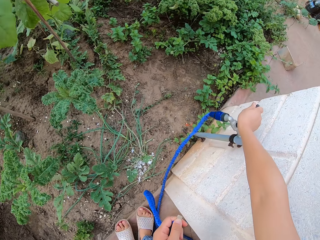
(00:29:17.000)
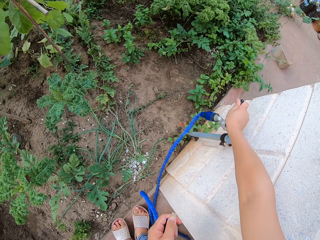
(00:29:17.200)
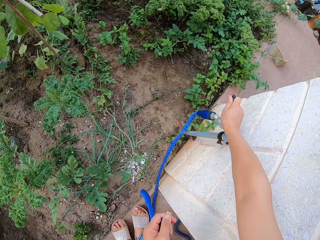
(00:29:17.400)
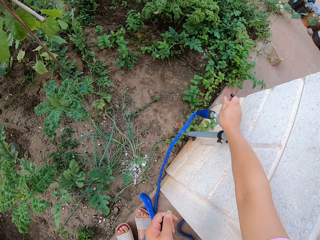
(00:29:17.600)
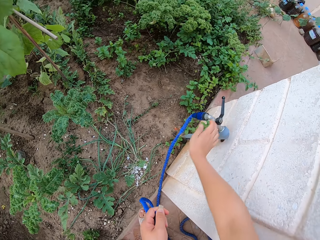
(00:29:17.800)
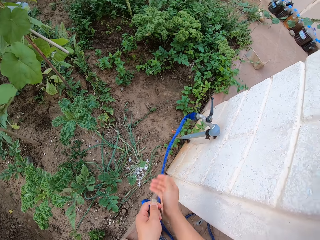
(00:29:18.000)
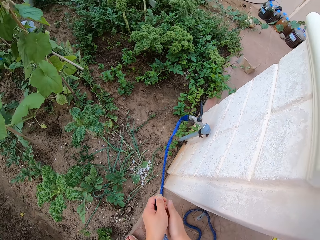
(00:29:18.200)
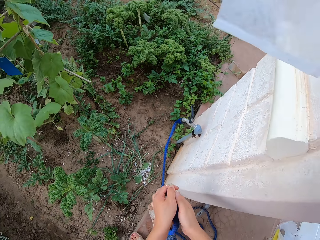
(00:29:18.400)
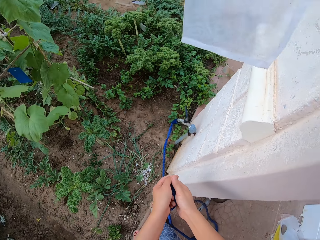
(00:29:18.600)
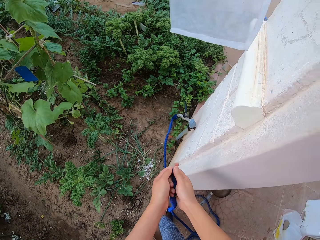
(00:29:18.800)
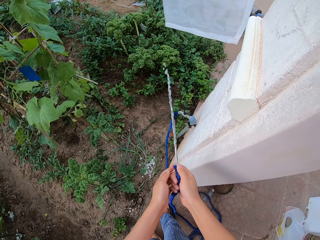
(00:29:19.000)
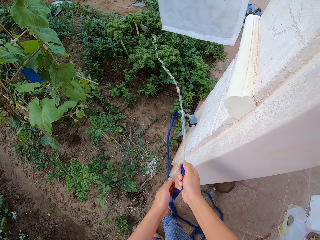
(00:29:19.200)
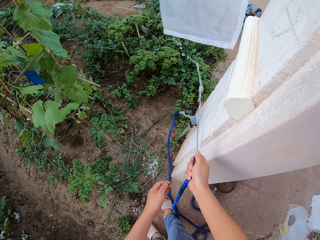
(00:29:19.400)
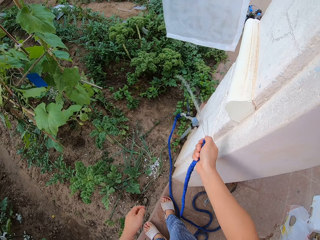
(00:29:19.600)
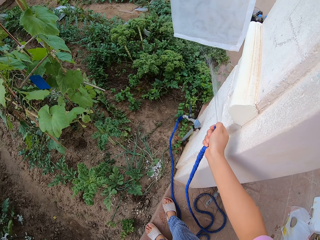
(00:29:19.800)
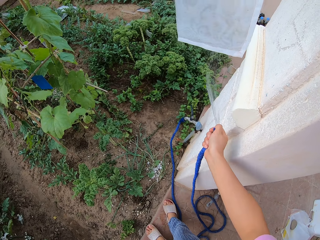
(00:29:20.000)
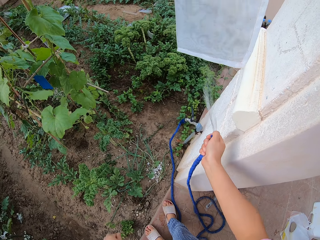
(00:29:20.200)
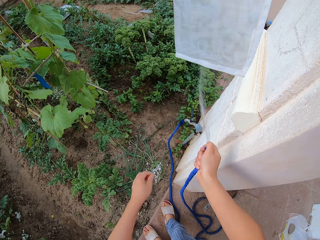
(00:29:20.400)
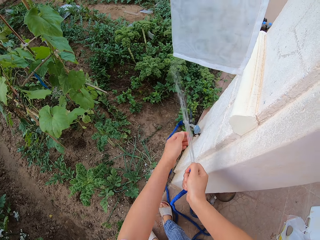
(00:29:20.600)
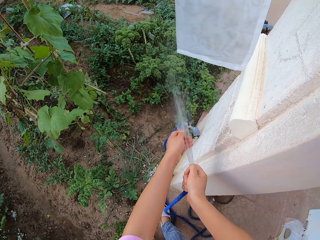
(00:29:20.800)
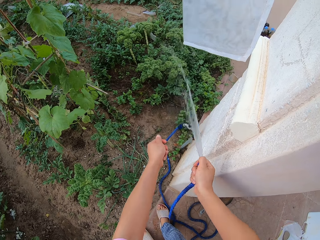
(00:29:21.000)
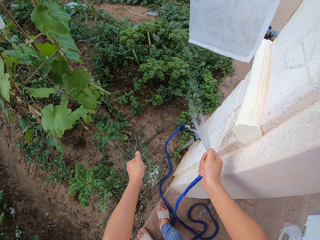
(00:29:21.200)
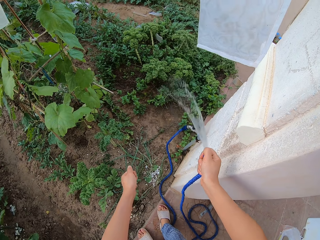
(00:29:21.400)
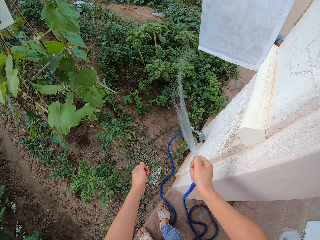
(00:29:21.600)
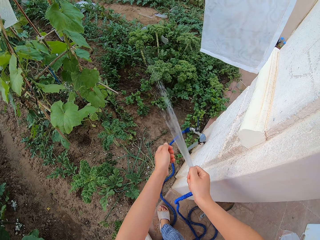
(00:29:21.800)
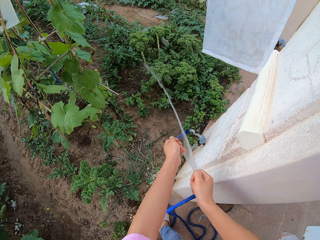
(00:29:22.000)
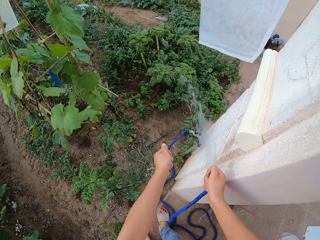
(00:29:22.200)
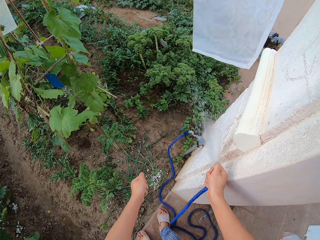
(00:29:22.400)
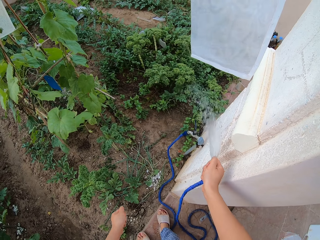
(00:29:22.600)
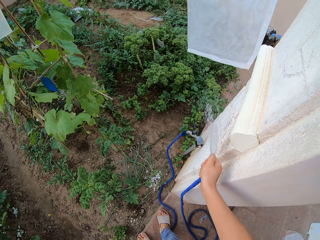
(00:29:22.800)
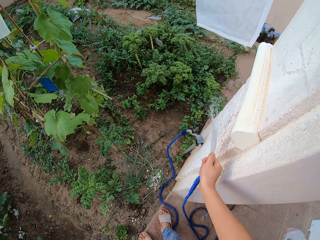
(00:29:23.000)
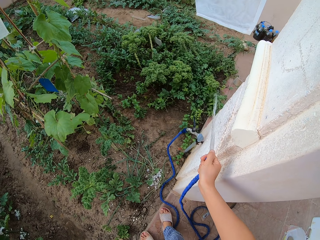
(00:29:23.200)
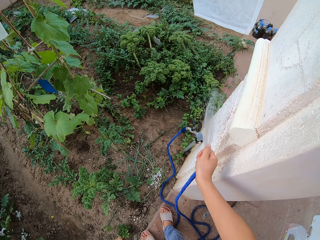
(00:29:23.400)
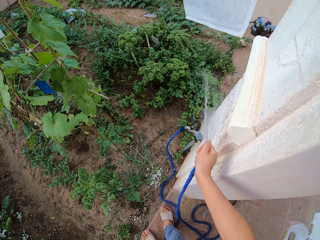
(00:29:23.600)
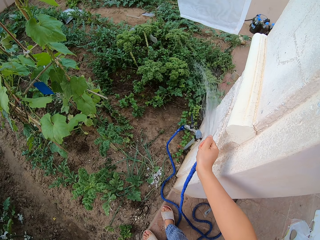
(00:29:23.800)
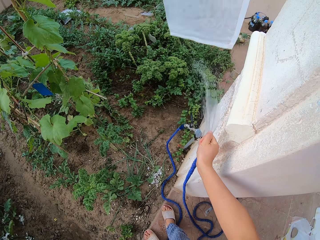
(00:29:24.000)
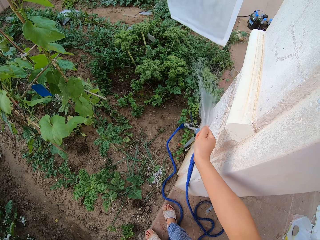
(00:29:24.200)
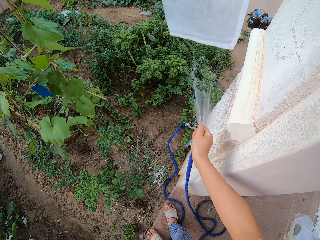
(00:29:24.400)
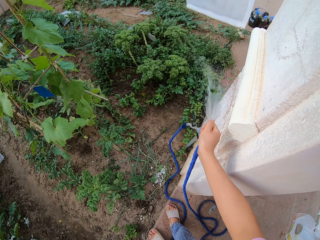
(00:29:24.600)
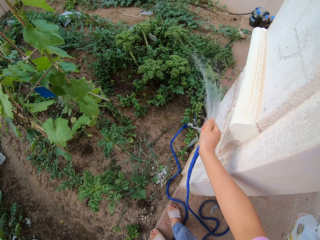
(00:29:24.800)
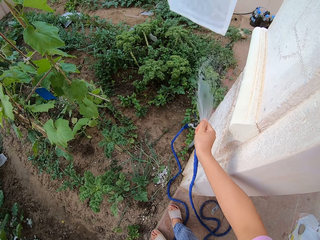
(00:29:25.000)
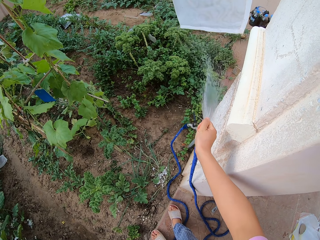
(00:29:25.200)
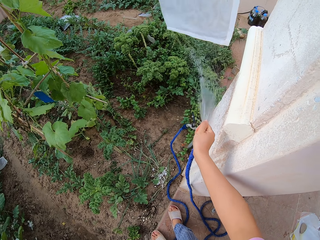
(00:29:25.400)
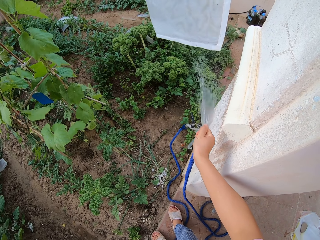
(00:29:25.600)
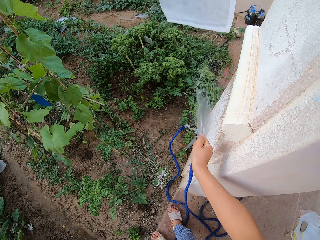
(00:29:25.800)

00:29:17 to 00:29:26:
The camera wearer opens the tap. They water the plant with the hose pipe.

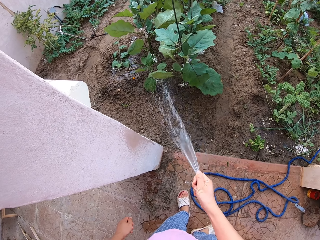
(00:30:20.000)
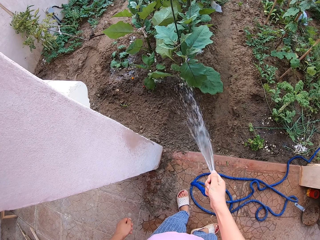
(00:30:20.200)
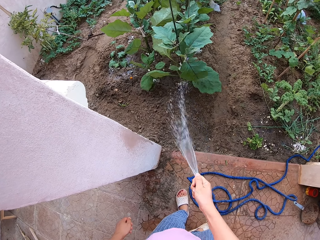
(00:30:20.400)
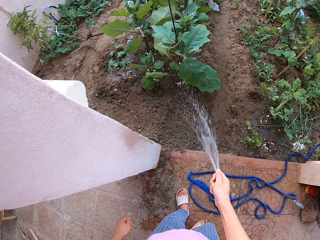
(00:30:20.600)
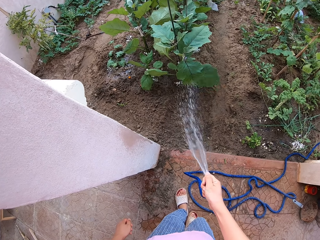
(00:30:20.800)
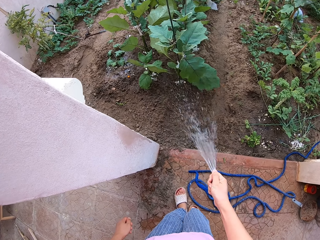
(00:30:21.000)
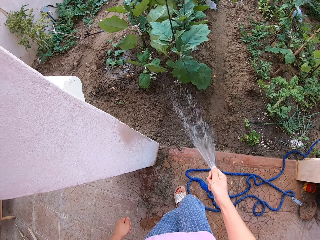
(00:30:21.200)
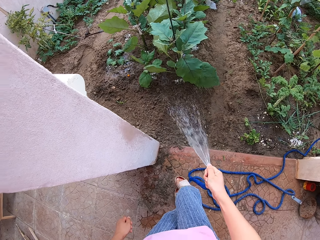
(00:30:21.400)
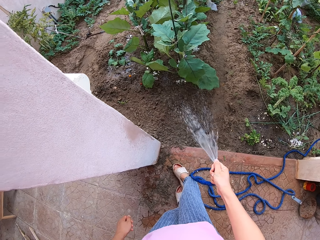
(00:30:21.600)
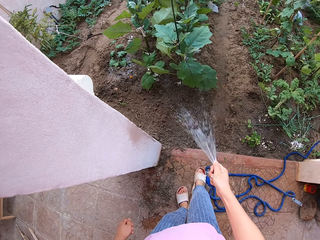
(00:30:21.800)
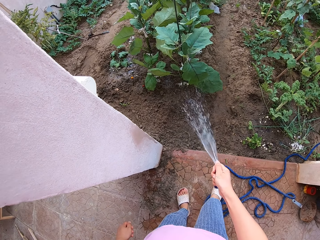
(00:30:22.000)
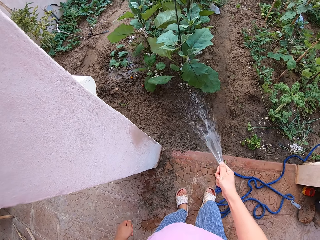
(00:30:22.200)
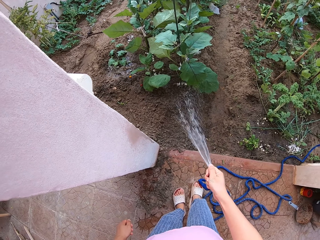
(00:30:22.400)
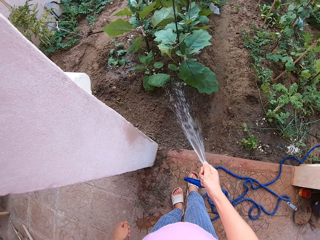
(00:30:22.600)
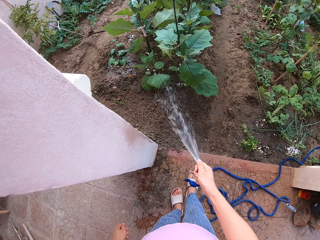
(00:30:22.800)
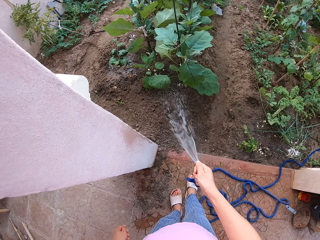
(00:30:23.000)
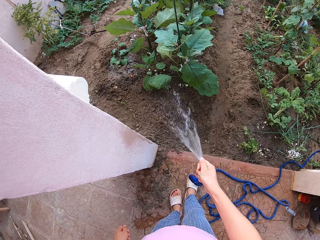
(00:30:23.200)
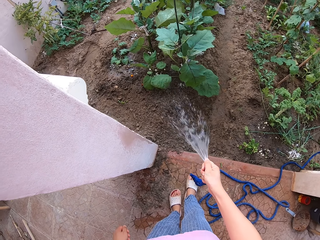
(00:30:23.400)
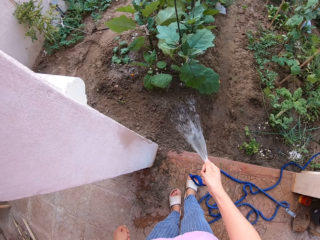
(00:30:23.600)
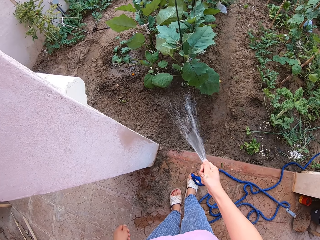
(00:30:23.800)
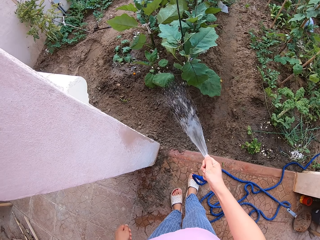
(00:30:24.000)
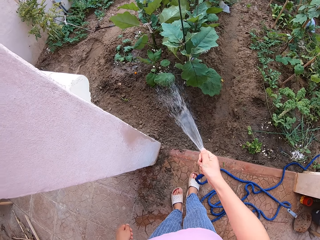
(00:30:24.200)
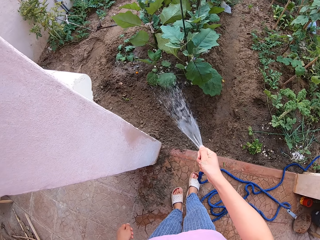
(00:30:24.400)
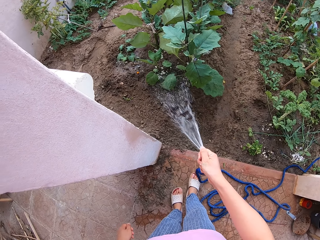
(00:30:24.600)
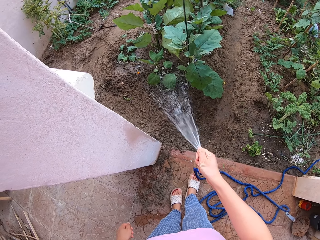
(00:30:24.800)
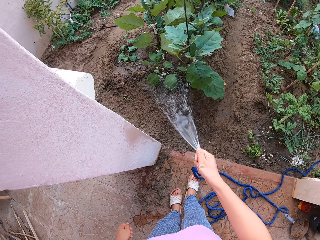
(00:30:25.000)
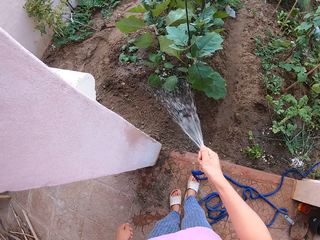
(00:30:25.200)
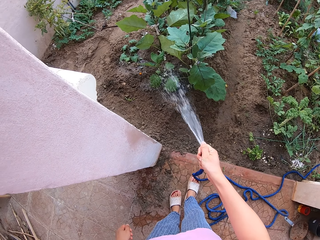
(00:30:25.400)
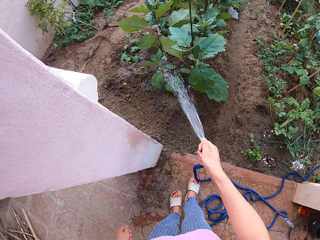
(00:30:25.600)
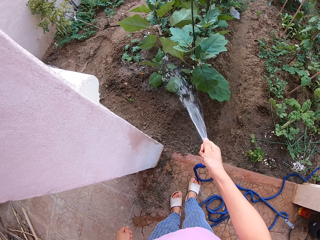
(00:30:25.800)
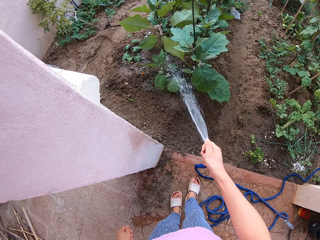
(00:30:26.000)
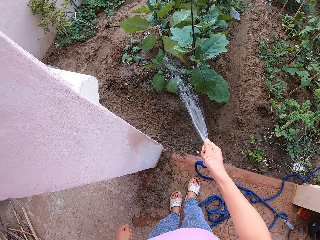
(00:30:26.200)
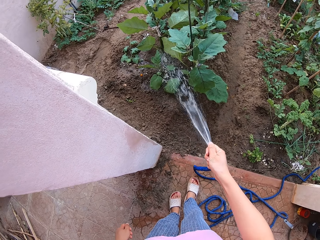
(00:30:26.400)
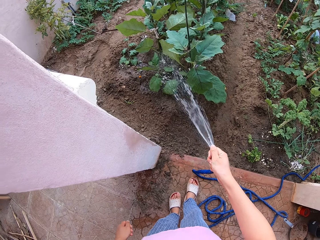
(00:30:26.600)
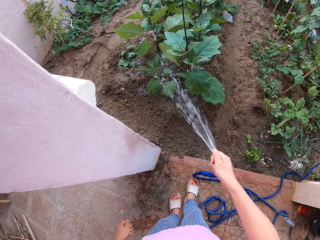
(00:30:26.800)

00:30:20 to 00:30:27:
The camera wearer pushes the hose pipe with the leg.

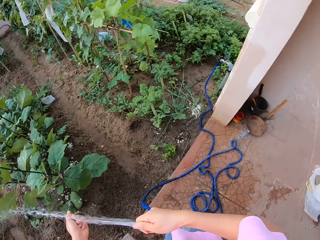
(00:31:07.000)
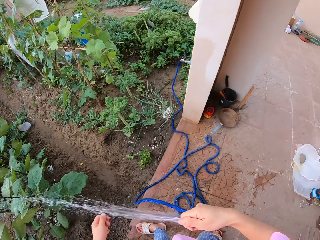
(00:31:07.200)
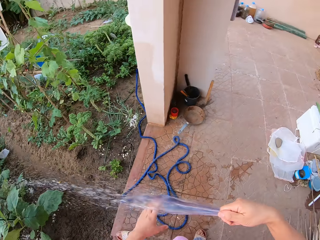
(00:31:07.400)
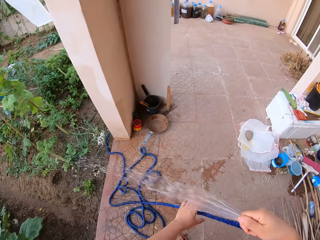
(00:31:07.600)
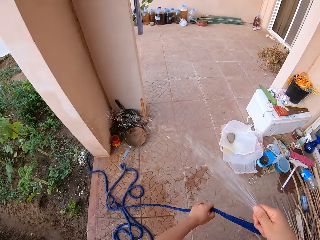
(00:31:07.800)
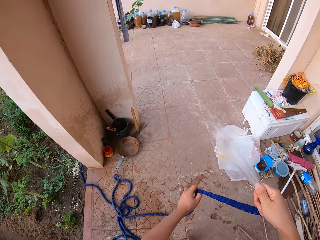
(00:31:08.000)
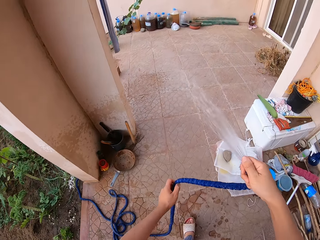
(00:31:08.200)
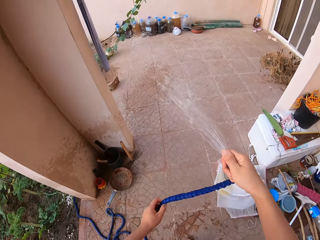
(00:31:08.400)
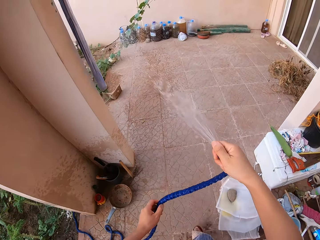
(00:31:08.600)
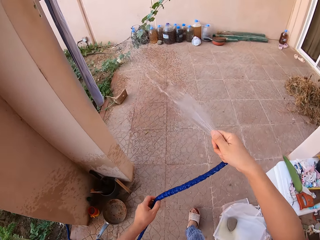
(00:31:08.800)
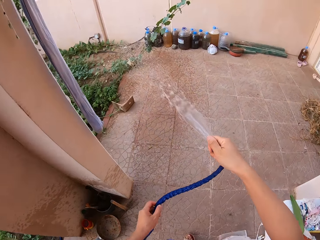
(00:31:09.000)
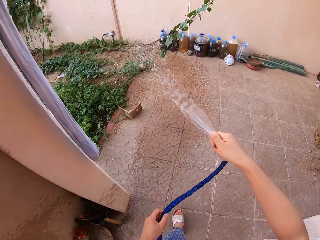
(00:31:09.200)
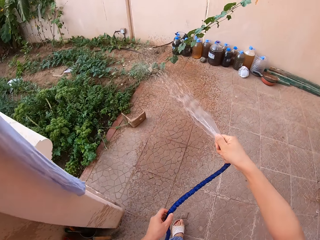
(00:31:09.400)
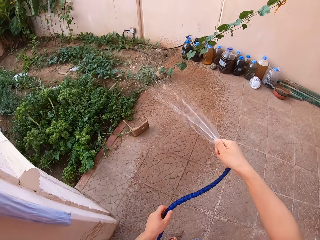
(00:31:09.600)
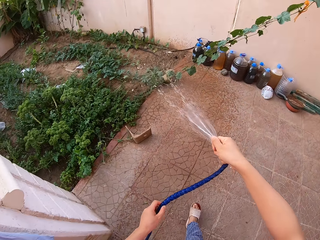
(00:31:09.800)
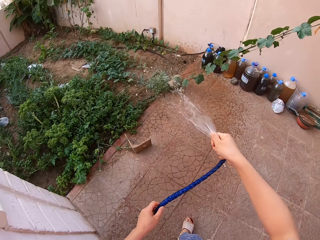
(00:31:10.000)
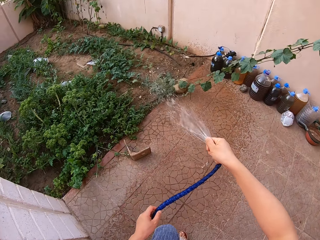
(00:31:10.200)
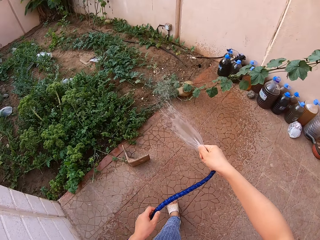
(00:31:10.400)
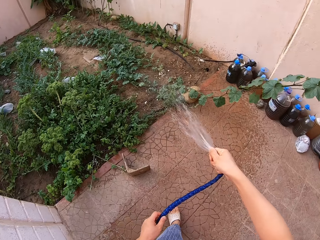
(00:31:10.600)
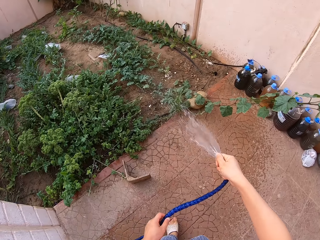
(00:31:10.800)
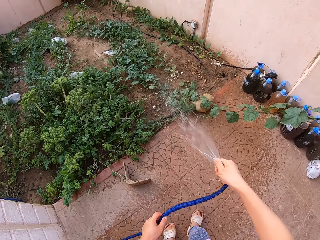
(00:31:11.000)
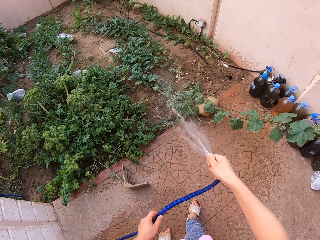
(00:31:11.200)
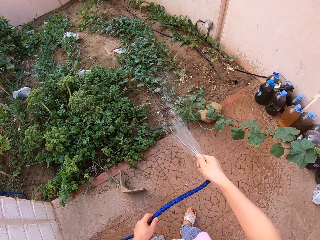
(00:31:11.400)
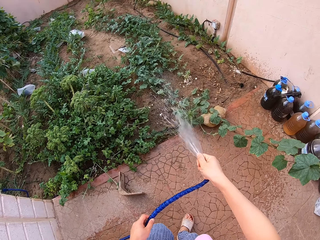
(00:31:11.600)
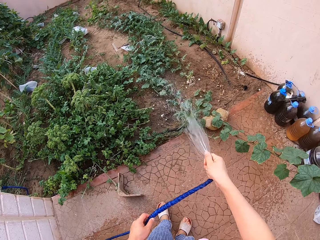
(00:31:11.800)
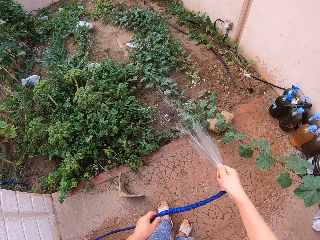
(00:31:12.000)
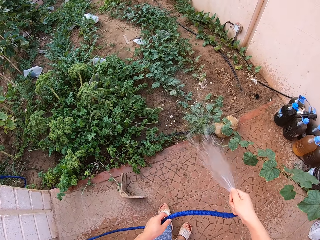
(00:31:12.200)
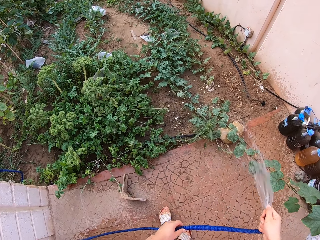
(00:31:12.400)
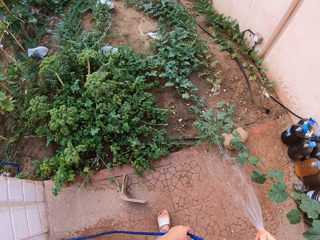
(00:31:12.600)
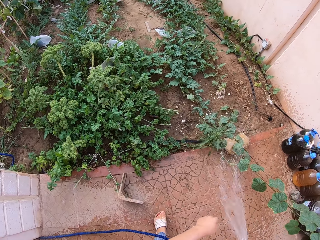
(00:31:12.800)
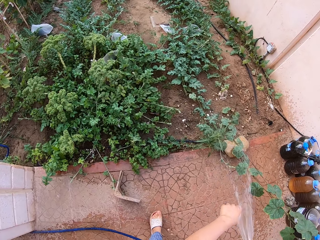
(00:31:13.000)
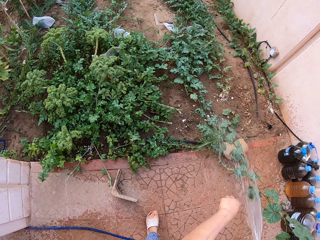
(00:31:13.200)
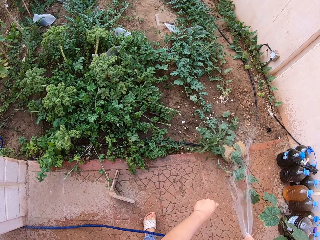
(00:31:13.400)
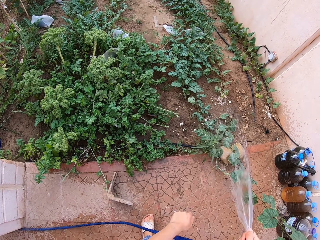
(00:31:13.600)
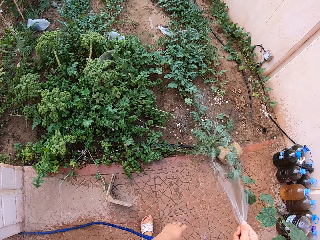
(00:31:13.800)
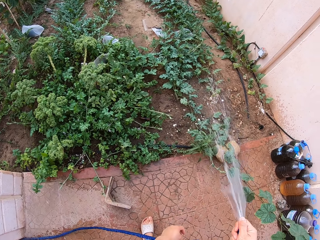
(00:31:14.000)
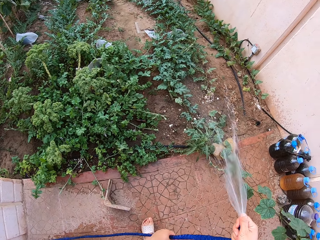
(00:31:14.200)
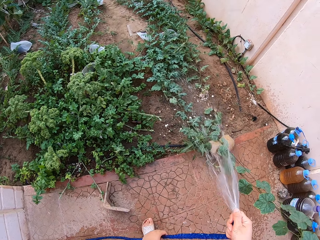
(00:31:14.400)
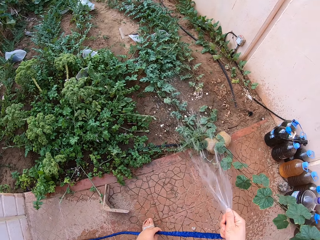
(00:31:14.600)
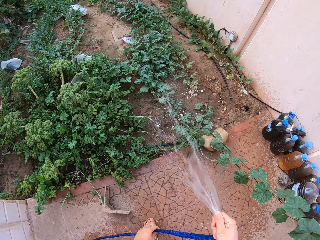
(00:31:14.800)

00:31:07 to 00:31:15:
The camera wearer walks around. They water the plant with the hose pipe.
